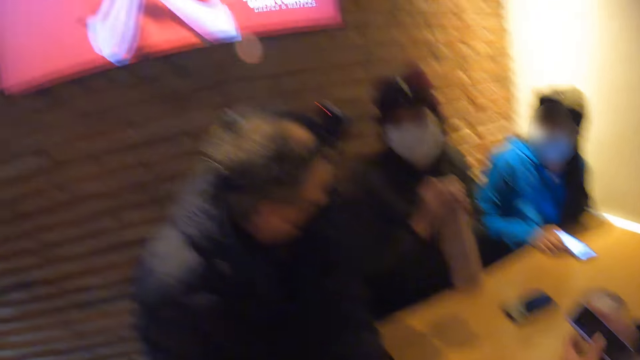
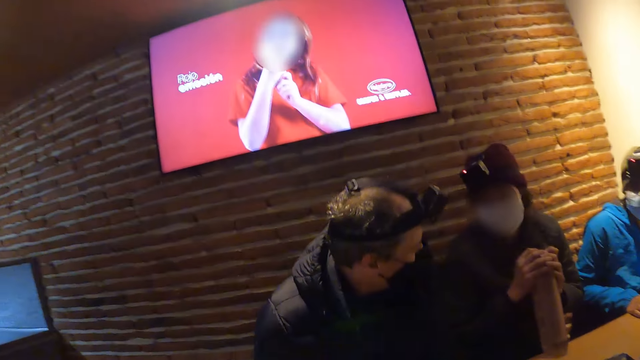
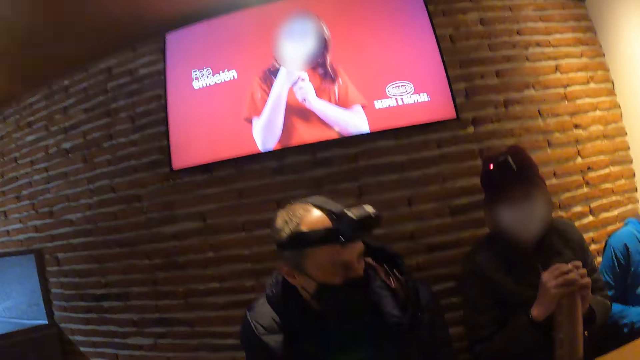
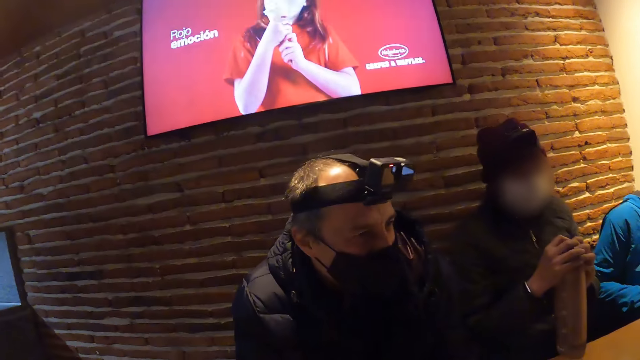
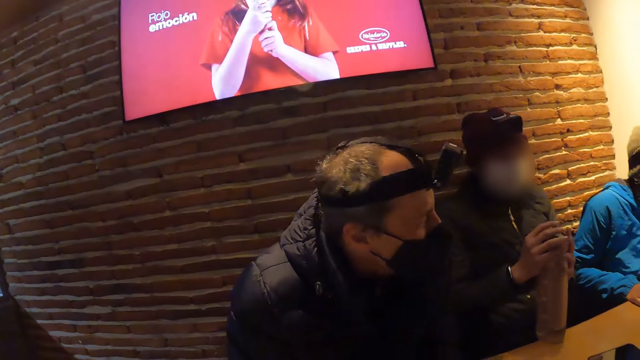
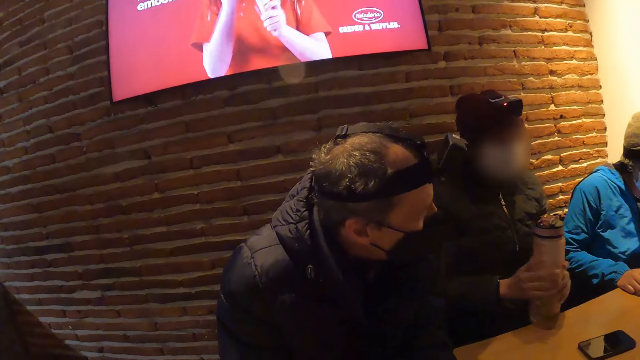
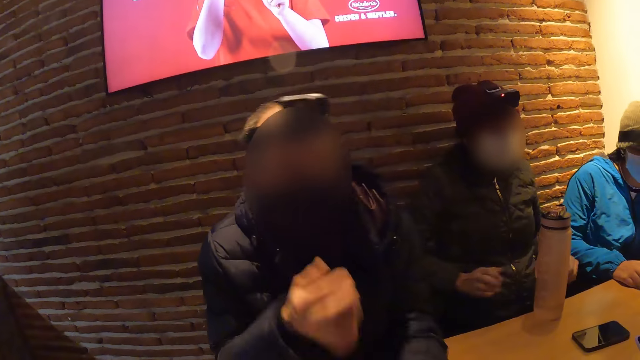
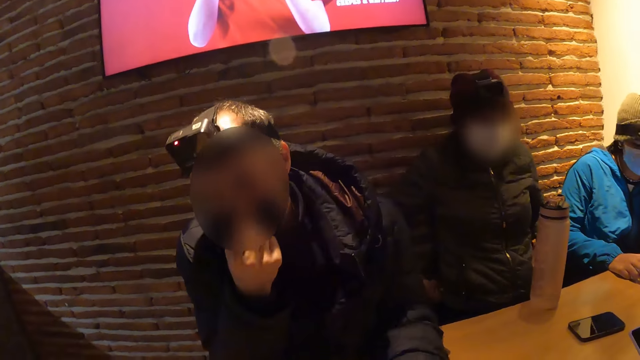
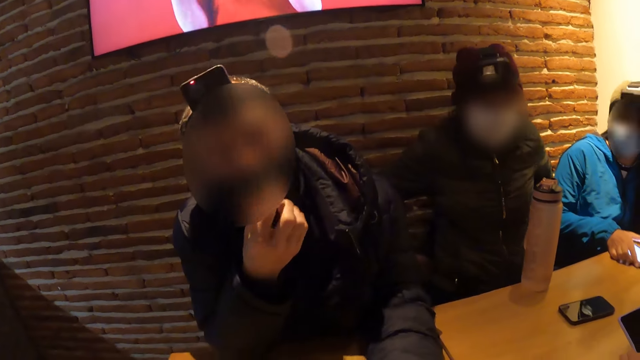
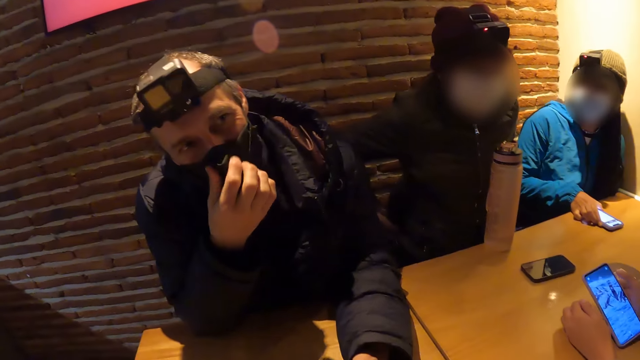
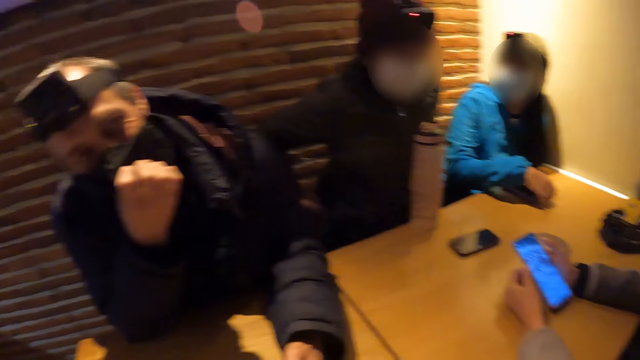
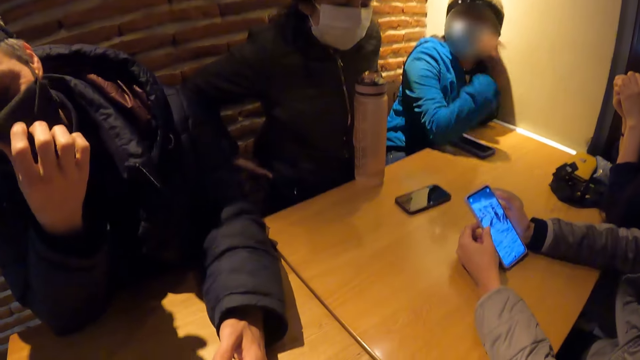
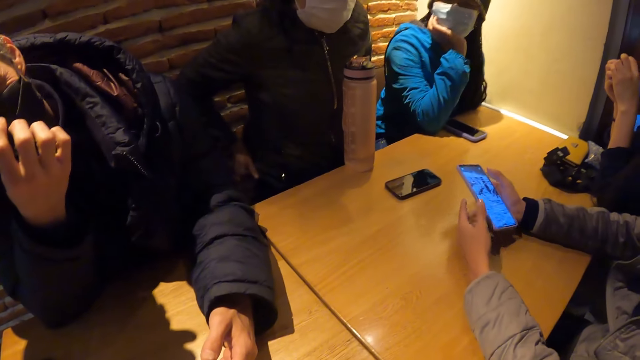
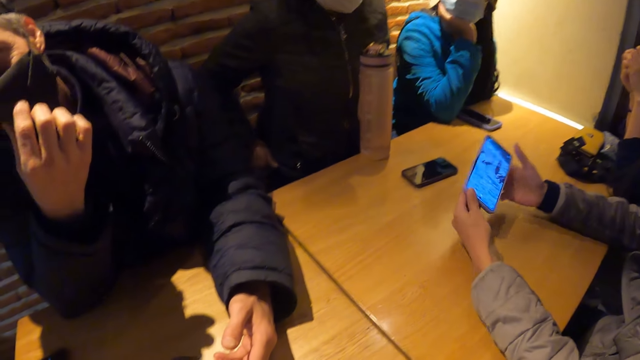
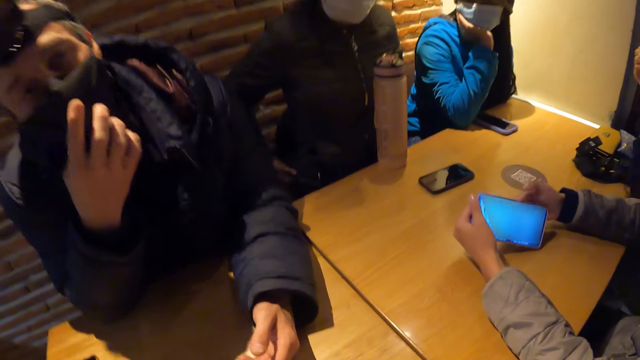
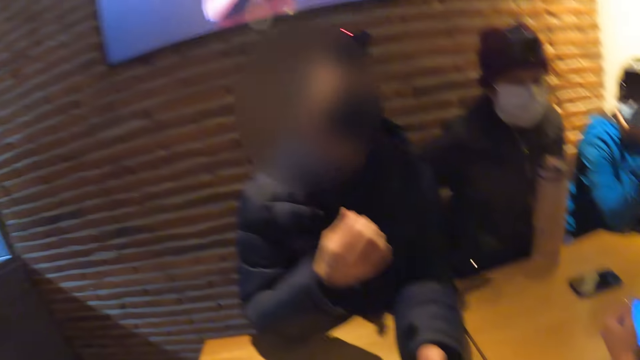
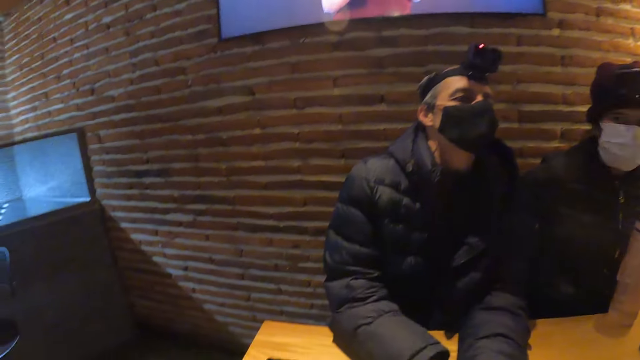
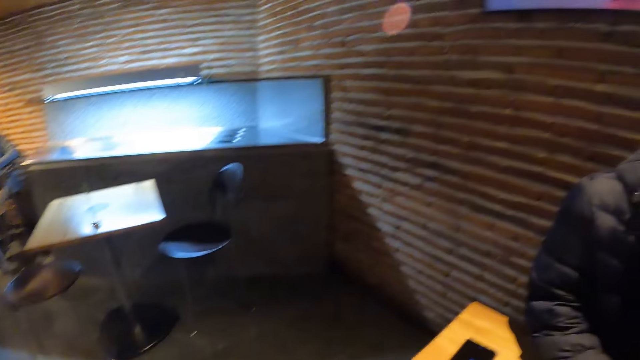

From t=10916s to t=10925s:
The camera wearer stares at the television. A woman removes her hands from the water bottle on the table. The man adjusts a nose mask on his face with his right hand. Another woman presses the phone on the table with her right hand. The camera wearer stares around the room. The second woman places her right hand on her face. The first woman puts her right hand in her trouser pocket. A third woman turns the phone in her right hand with her left hand.

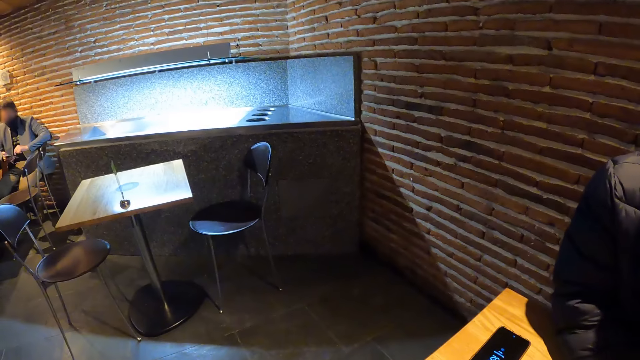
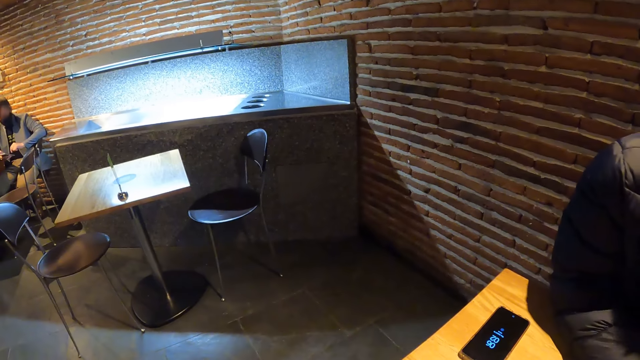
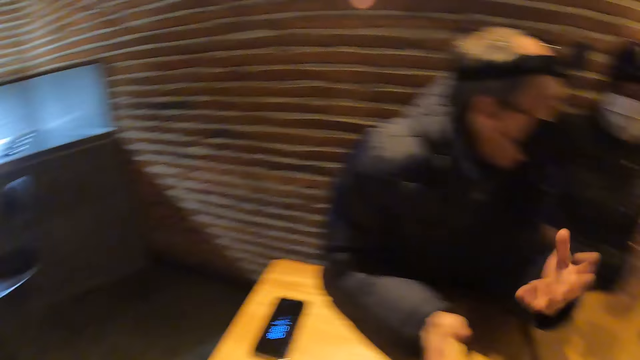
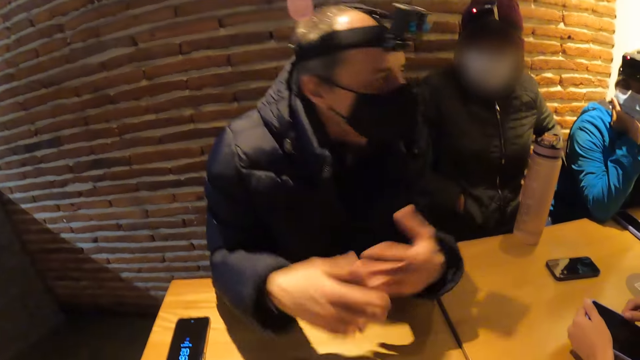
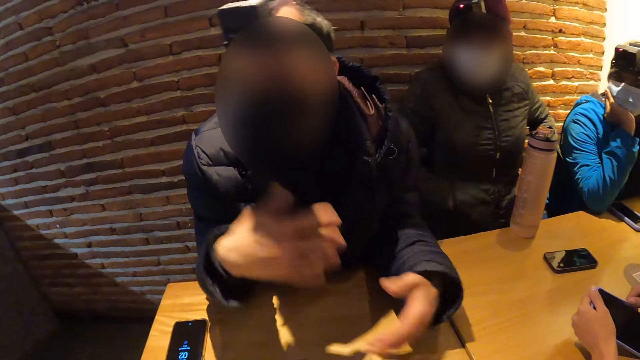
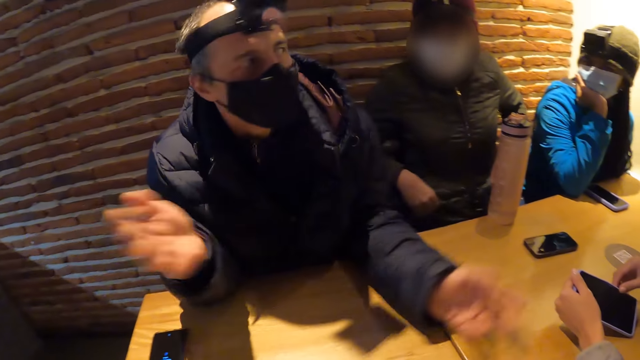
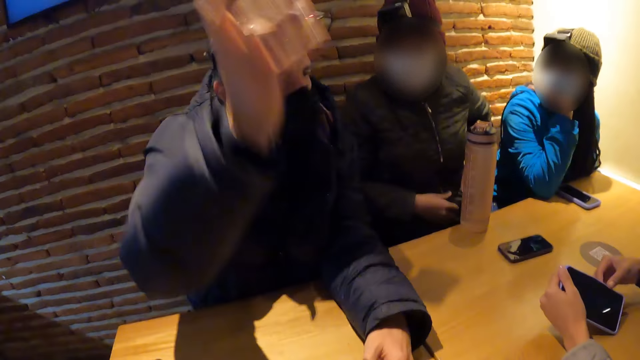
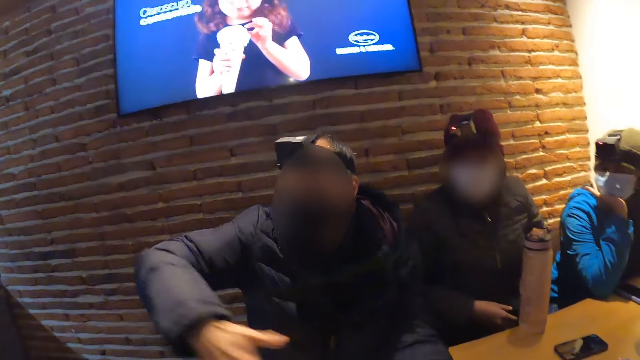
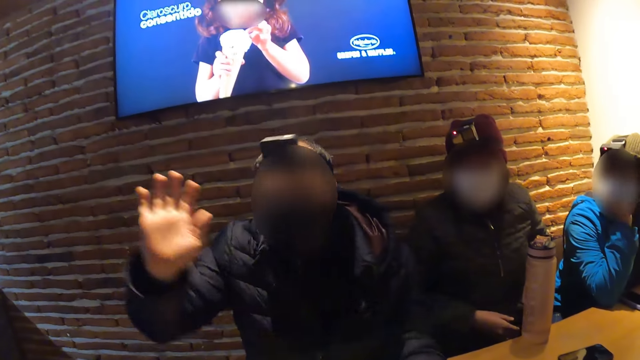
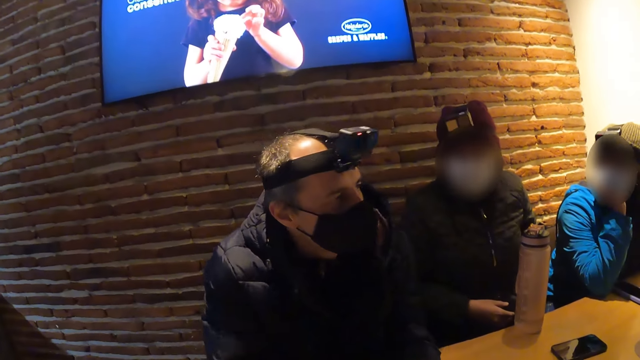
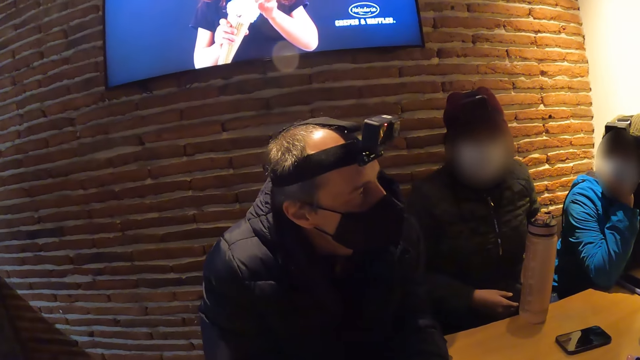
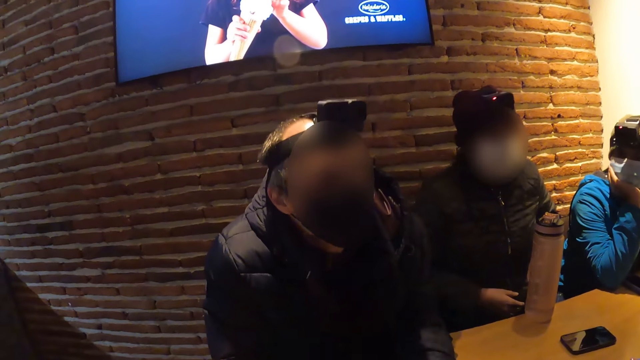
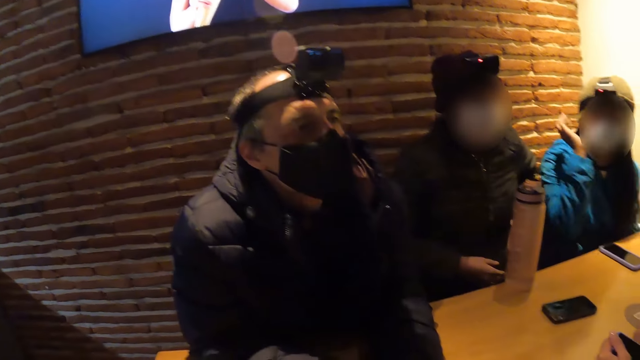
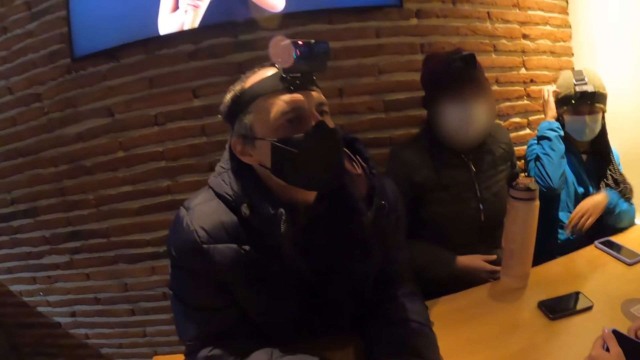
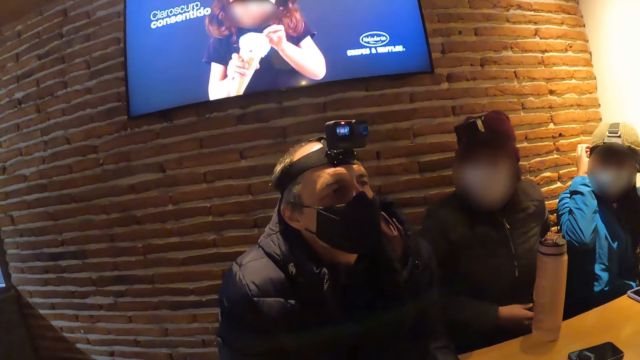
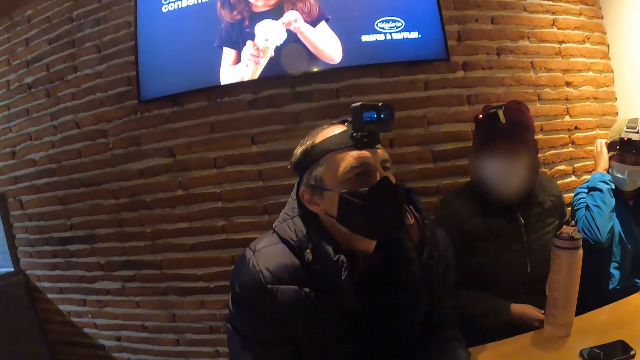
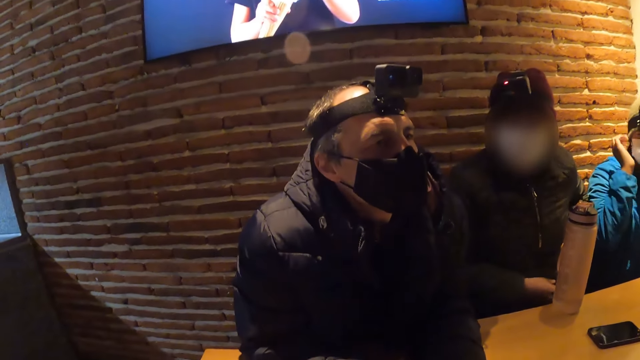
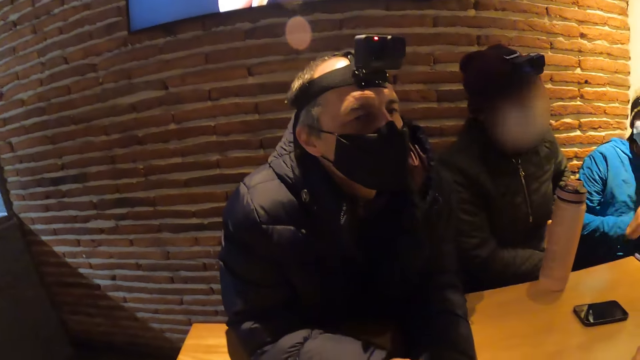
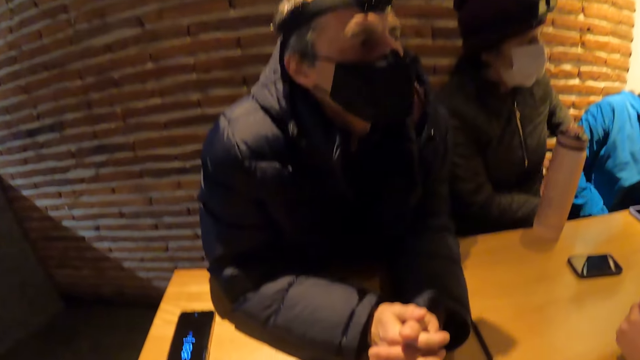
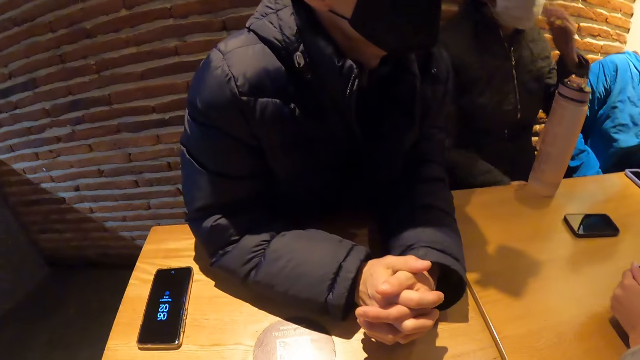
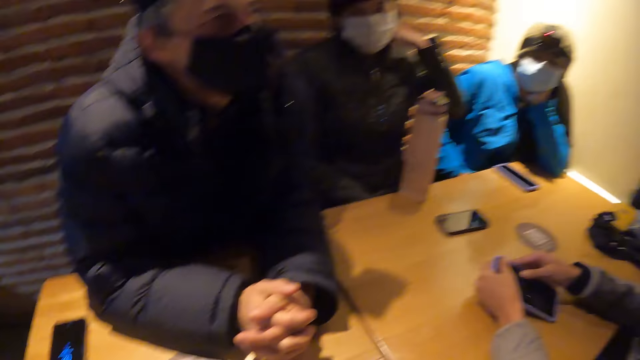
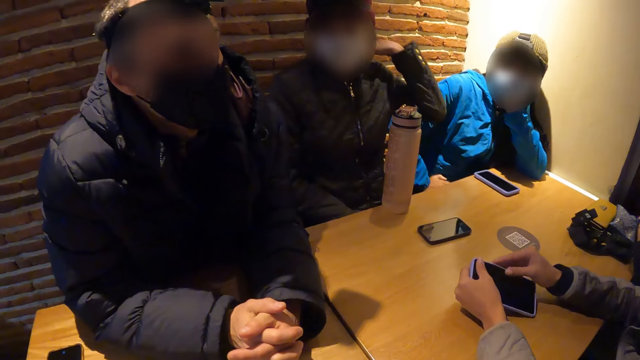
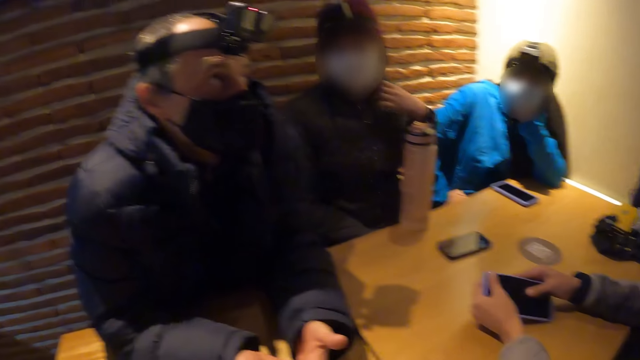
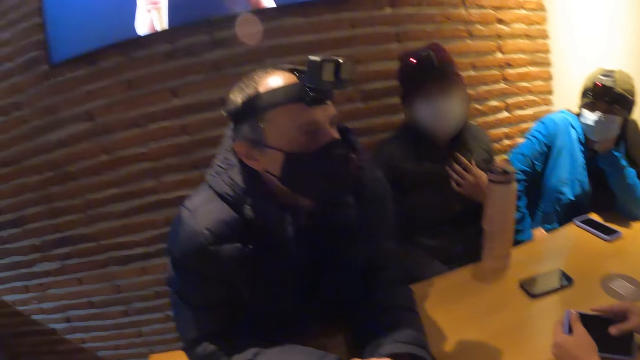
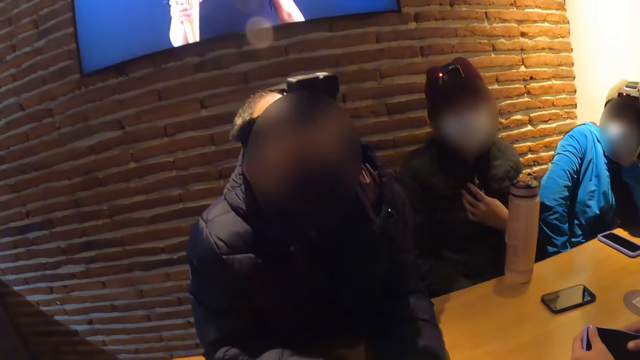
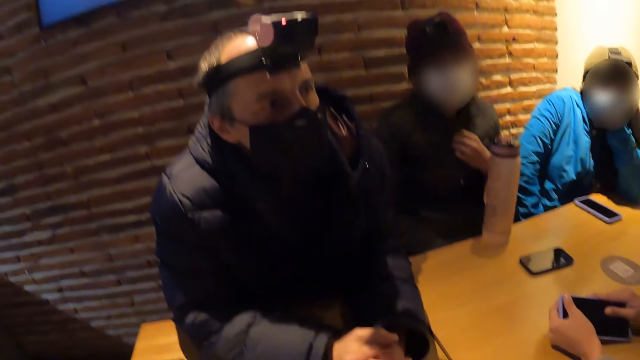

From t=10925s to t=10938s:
The woman puts her right hand in her jacket pocket. The woman removes her right hand from her jacket pocket. The camera wearer stares at the television. The man places his right hand on the table. Another woman adjusts a camera band on her head with her hands. The camera wearer stares around the room. The first woman shifts her hair with her left hand.
